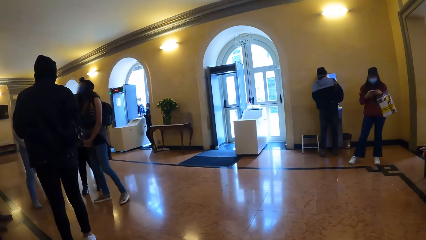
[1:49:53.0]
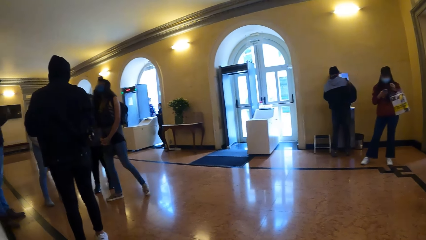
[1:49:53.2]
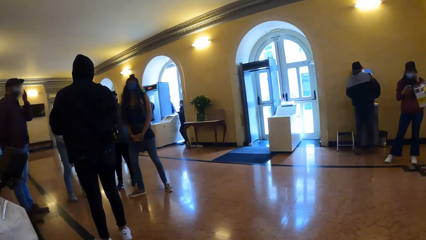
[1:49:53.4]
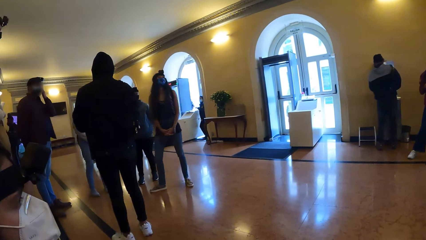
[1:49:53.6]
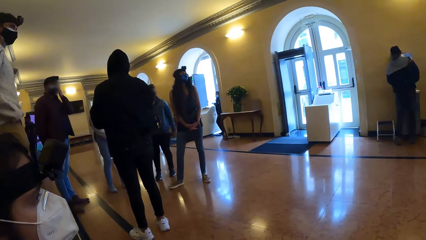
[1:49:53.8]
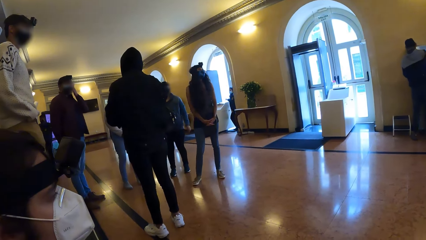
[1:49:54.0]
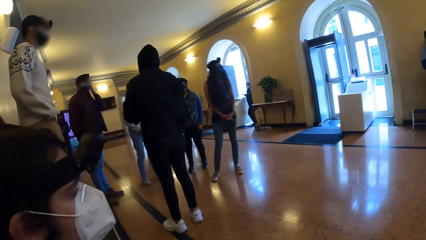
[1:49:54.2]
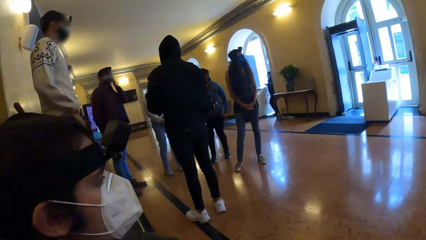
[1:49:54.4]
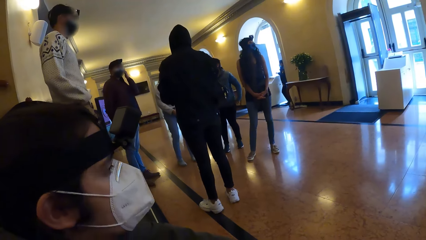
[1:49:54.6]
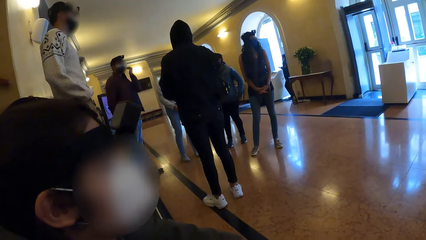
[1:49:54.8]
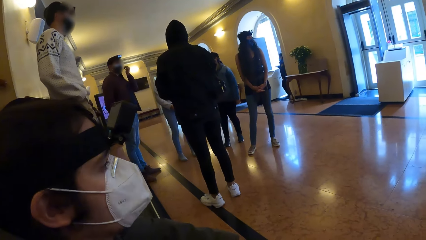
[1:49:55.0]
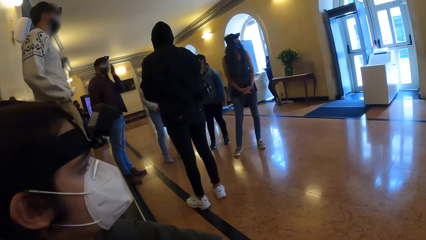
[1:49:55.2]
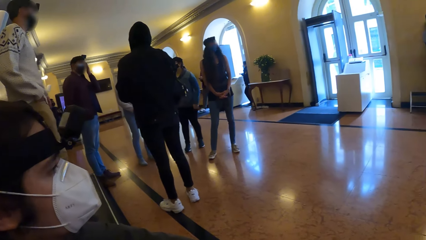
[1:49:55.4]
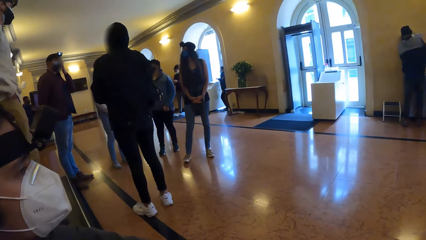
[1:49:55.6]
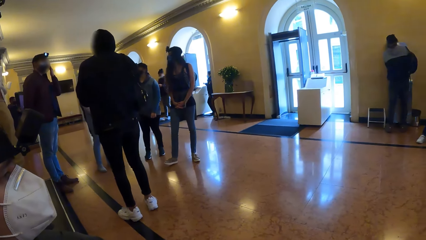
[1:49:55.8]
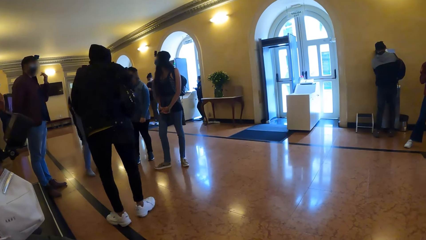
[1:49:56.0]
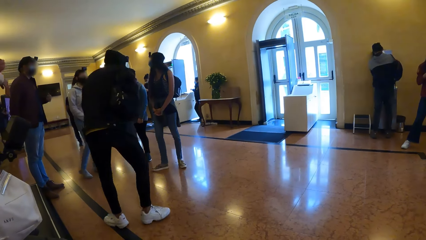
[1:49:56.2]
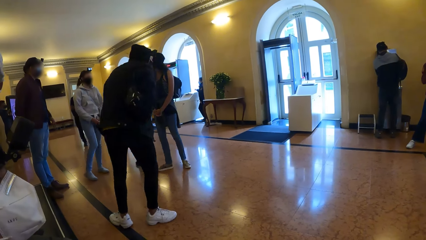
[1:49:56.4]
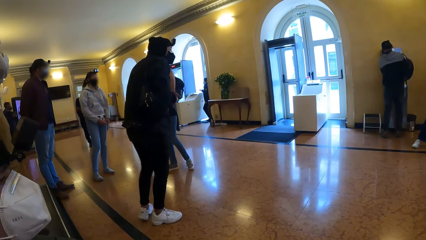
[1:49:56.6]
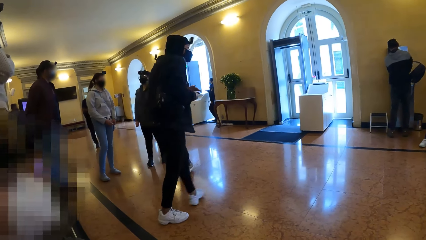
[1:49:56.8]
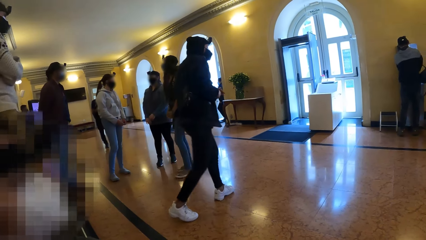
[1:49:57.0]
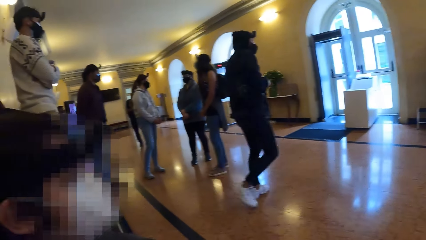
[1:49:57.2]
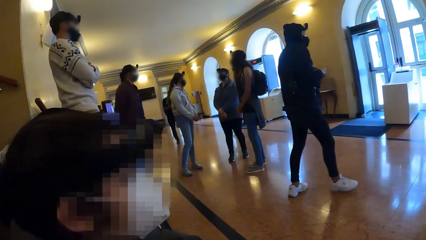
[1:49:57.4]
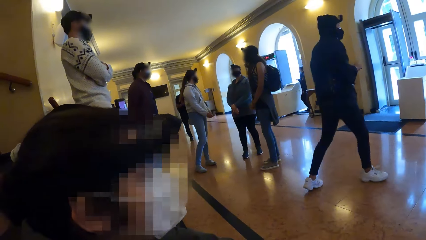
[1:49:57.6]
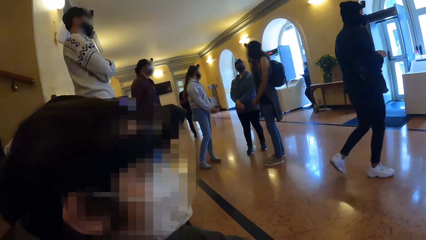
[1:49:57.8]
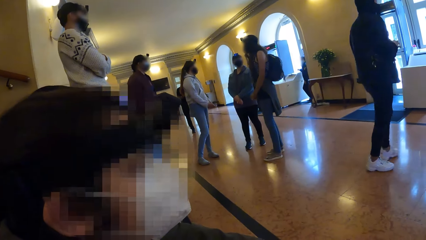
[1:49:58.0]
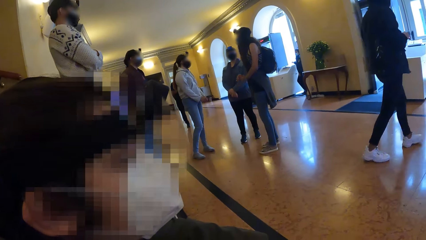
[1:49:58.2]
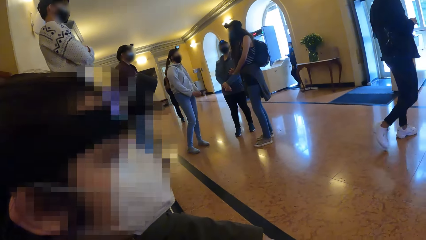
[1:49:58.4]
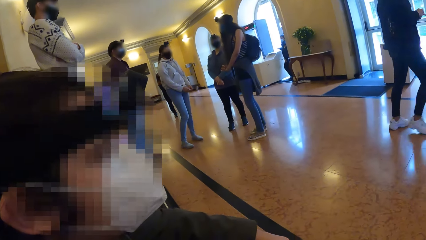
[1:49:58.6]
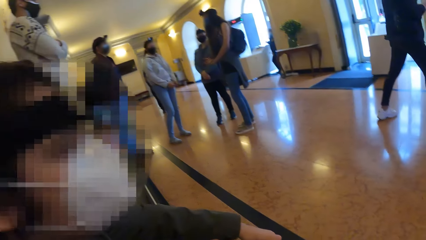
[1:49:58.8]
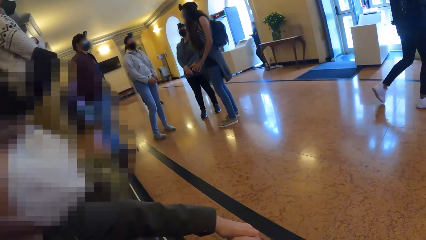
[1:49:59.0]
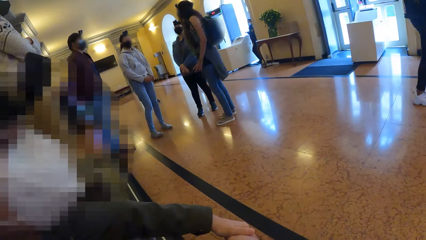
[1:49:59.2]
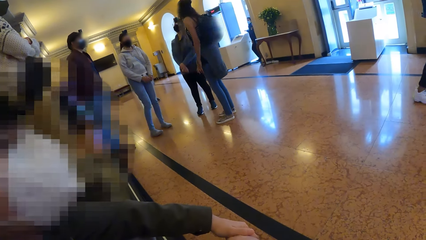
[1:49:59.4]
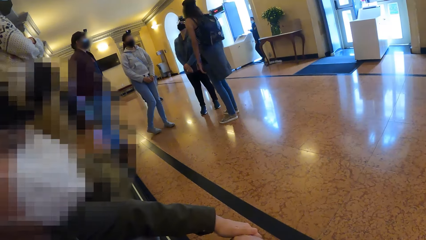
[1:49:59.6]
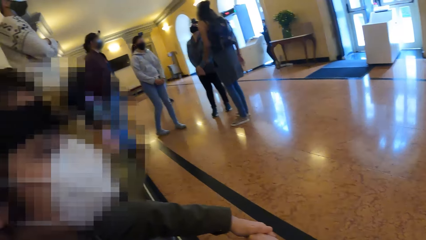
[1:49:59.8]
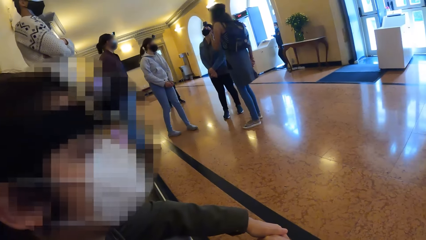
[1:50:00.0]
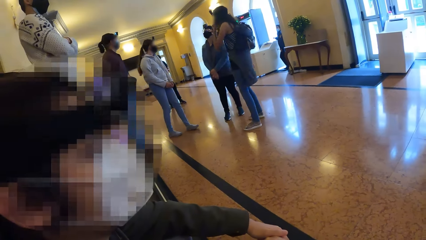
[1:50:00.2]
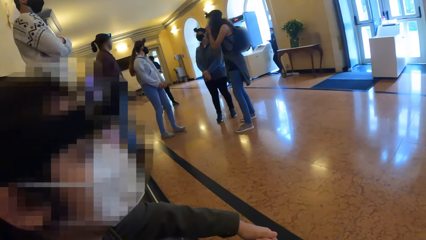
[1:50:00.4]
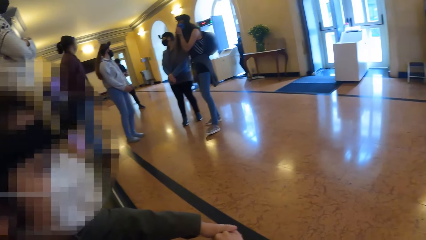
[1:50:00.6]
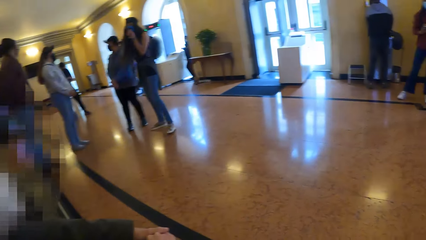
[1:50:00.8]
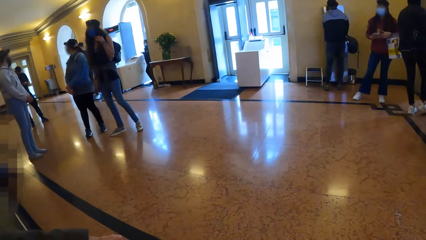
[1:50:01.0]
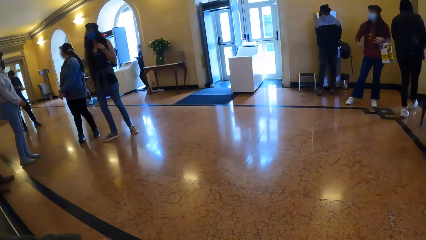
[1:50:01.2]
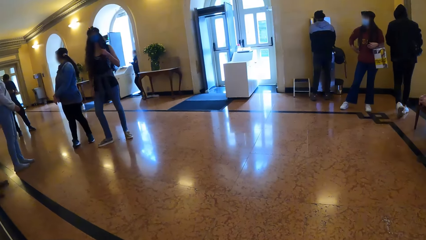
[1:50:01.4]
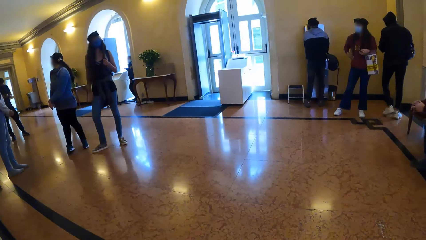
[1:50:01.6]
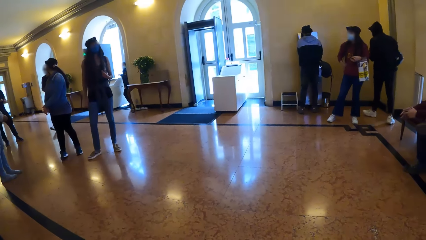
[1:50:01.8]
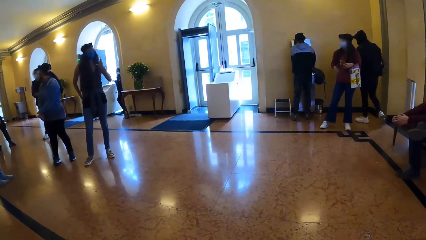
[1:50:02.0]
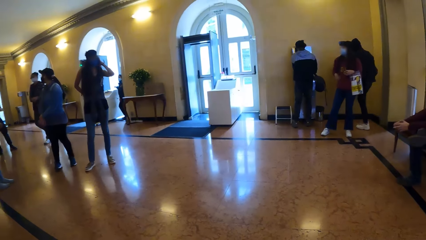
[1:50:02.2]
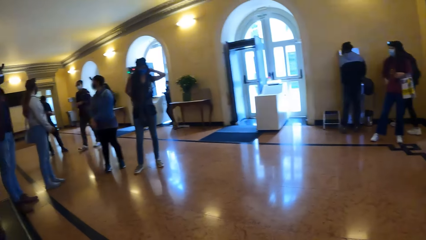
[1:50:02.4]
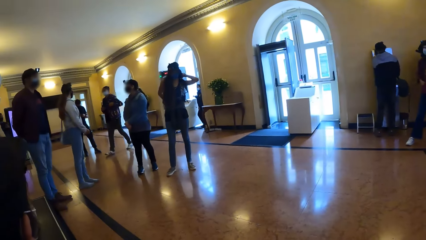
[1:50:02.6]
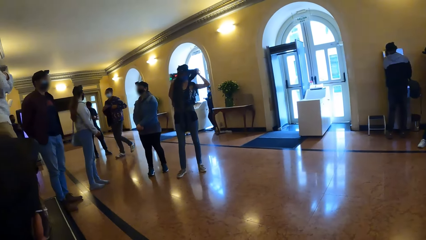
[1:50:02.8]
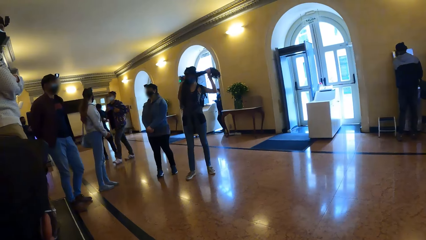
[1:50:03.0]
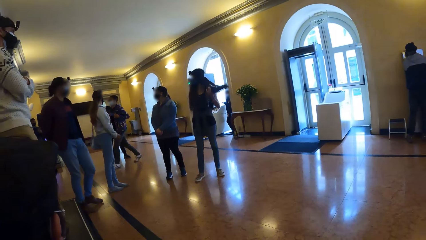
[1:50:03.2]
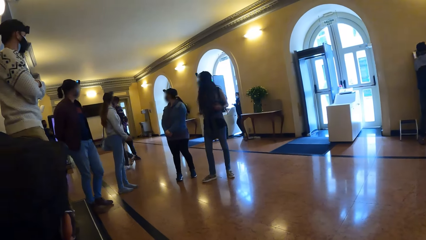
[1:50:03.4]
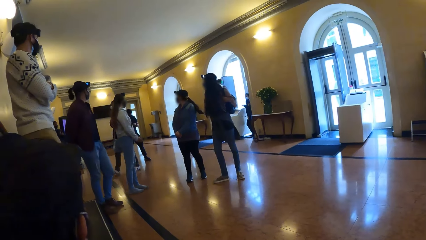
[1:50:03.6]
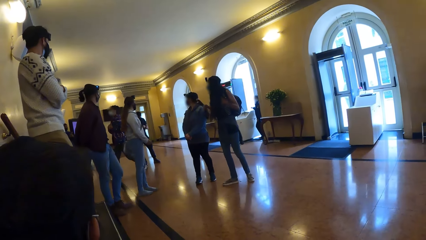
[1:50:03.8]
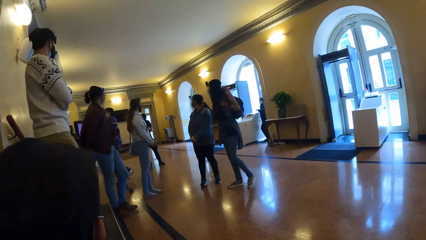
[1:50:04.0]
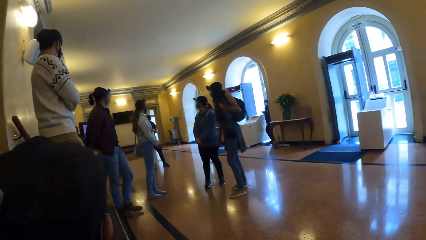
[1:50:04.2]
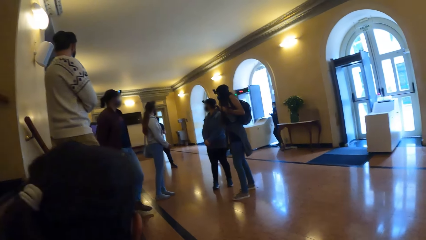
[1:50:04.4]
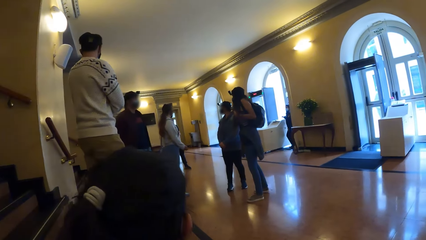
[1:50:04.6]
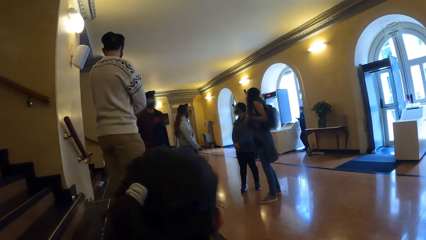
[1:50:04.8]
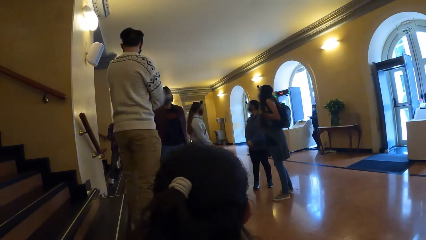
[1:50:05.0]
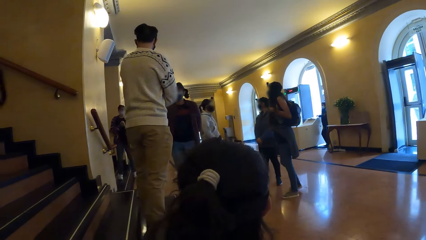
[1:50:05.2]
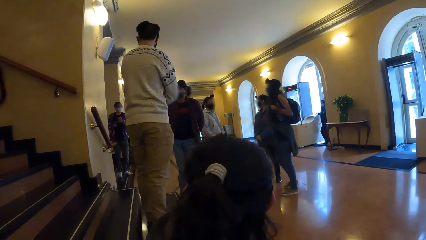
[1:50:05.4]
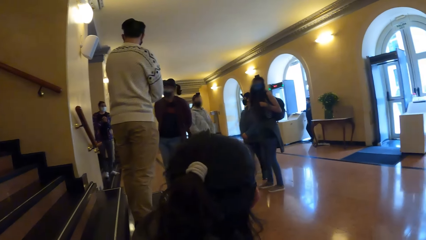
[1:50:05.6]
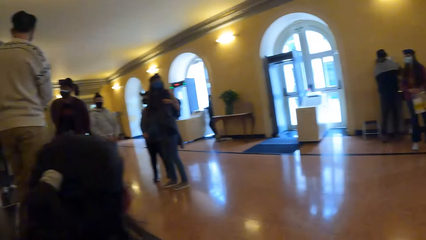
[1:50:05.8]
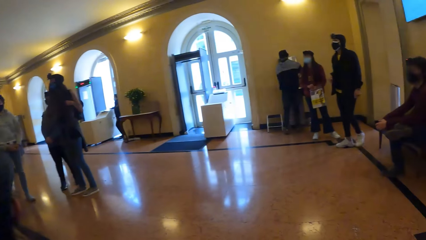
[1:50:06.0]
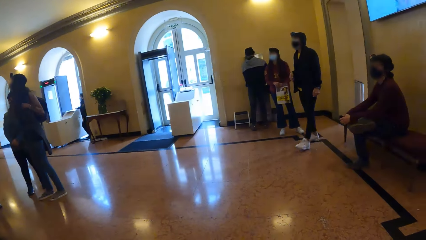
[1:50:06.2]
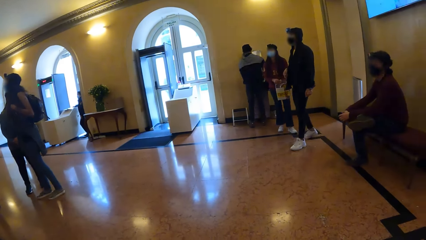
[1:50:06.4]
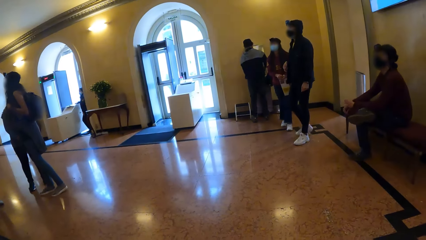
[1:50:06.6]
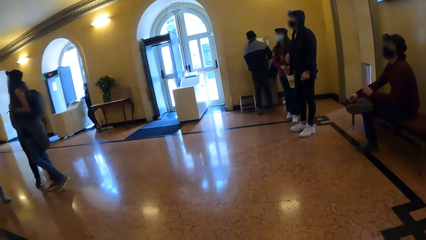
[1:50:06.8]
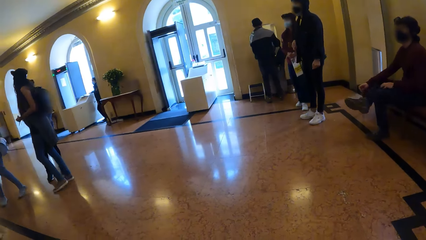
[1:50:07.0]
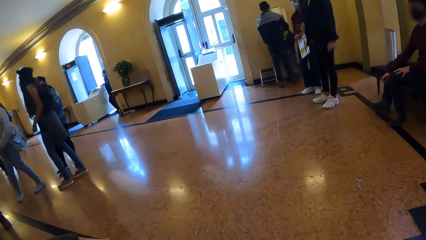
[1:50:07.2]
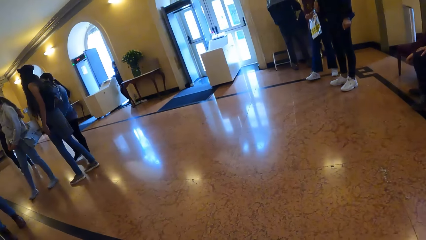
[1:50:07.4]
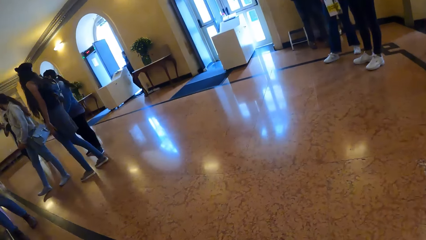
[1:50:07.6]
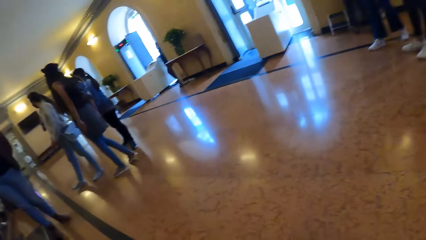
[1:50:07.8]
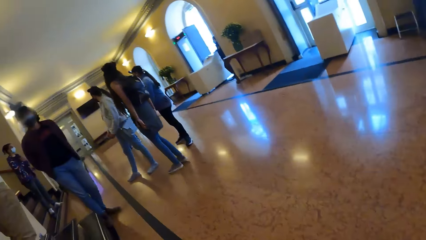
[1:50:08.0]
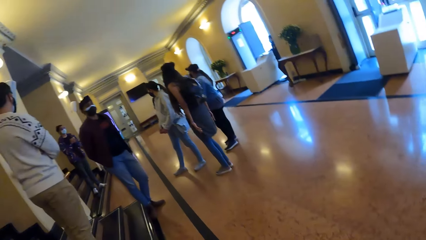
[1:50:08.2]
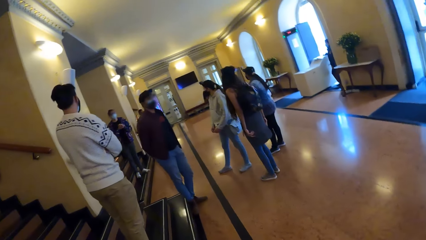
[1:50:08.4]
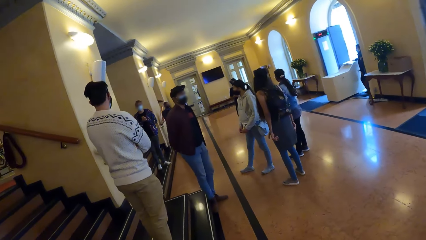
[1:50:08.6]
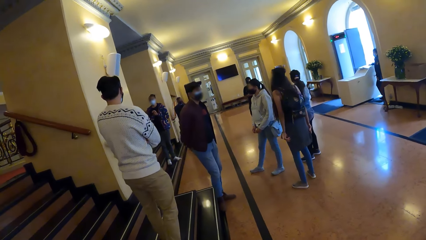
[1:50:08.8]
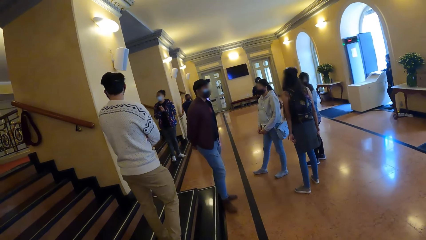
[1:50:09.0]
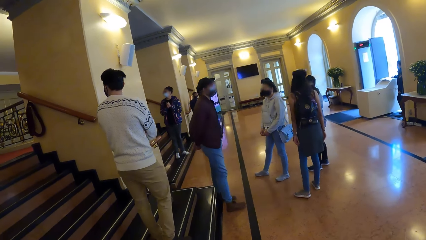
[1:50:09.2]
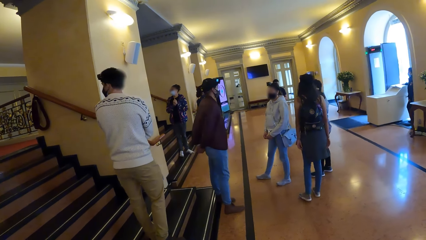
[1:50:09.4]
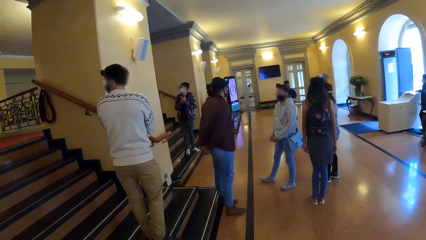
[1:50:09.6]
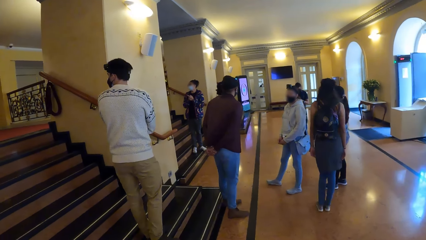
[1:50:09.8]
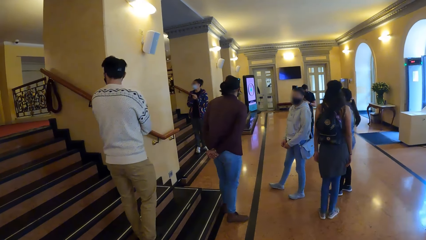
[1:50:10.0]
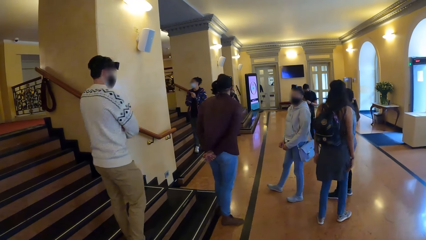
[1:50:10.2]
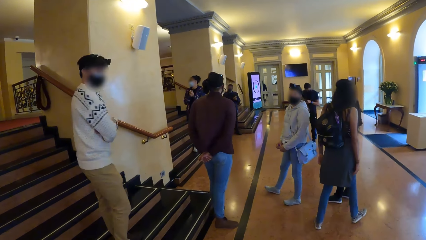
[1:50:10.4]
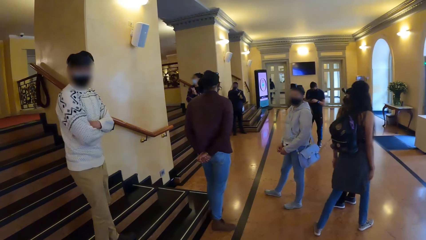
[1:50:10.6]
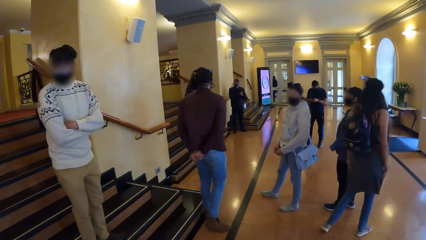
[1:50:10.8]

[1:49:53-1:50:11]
A woman pulls her hair with her left hand. A man converses with the camera wearer and a group of people.
